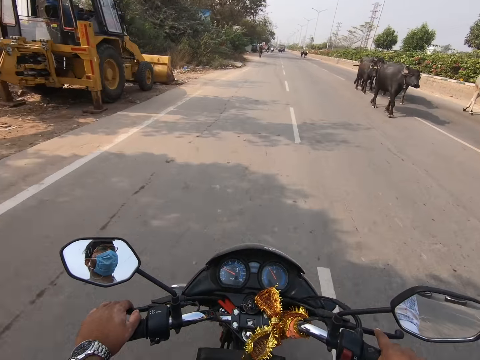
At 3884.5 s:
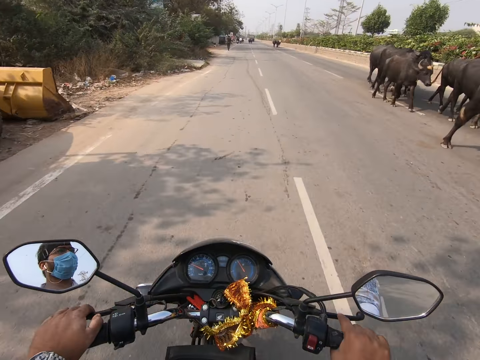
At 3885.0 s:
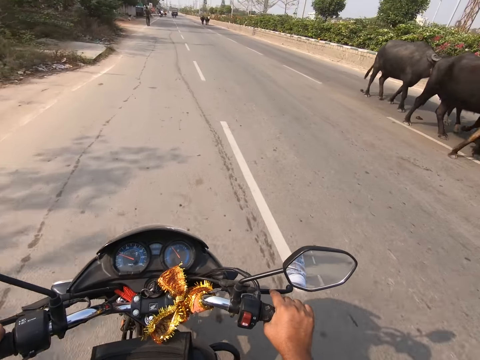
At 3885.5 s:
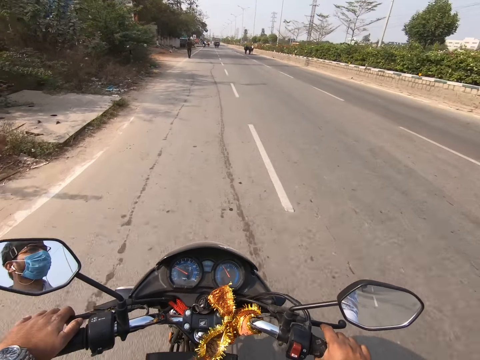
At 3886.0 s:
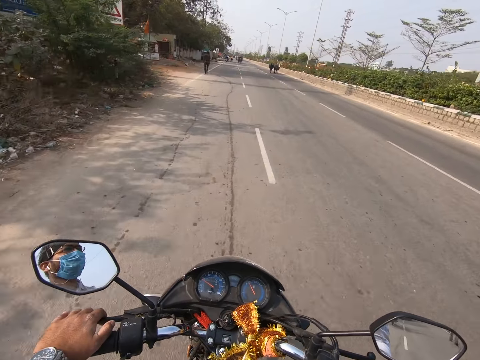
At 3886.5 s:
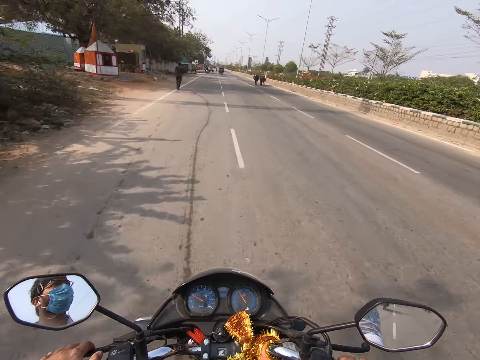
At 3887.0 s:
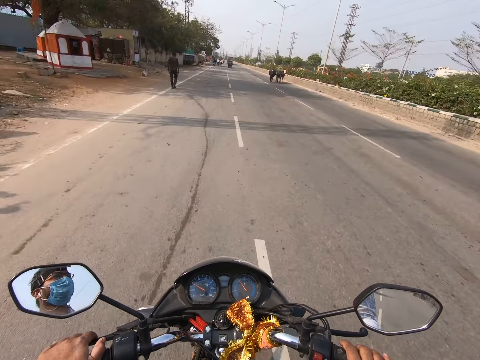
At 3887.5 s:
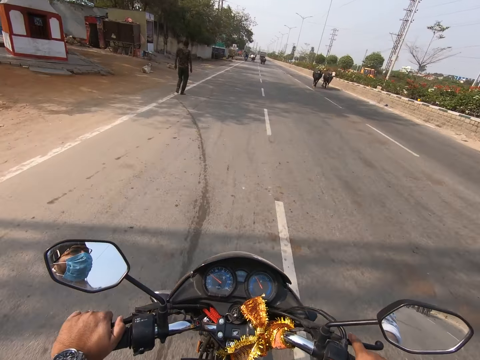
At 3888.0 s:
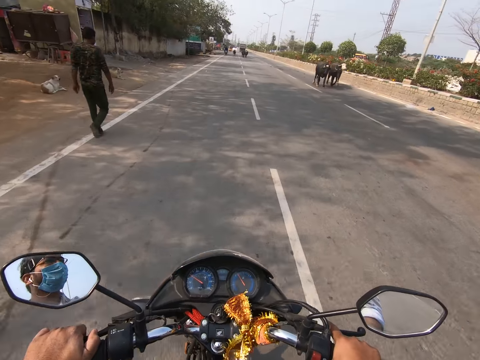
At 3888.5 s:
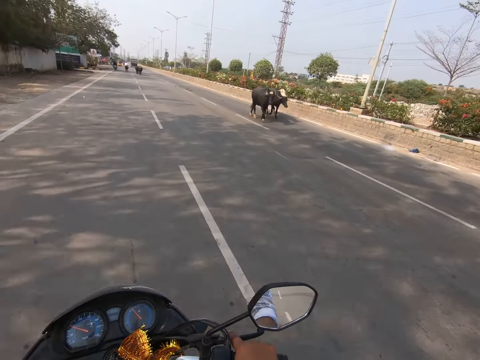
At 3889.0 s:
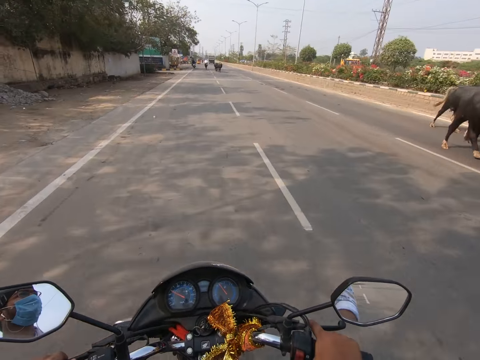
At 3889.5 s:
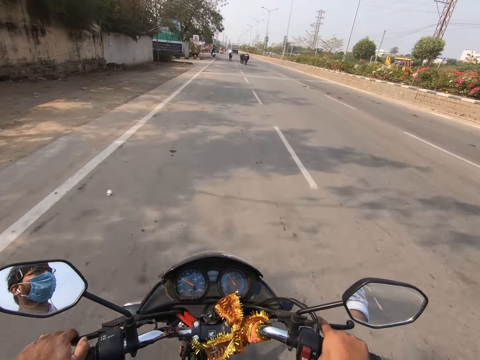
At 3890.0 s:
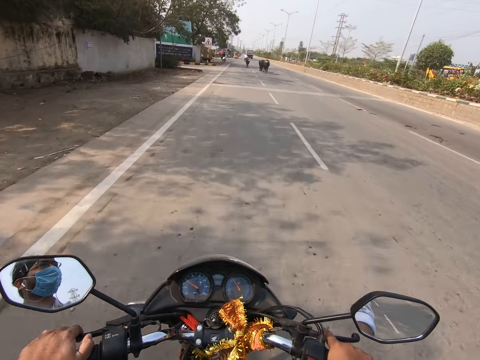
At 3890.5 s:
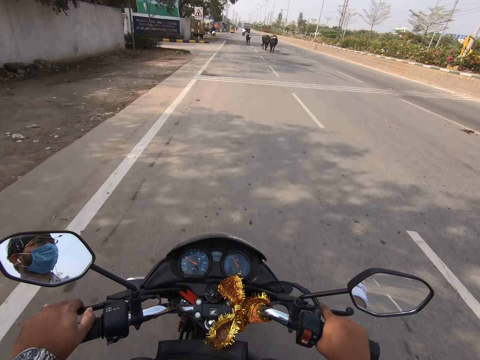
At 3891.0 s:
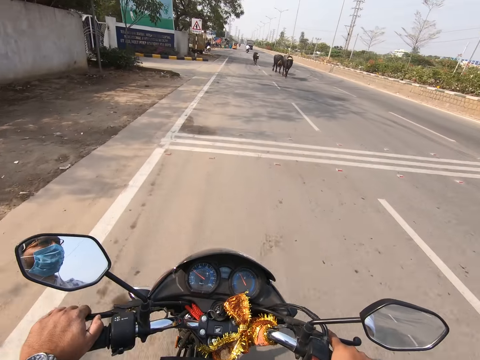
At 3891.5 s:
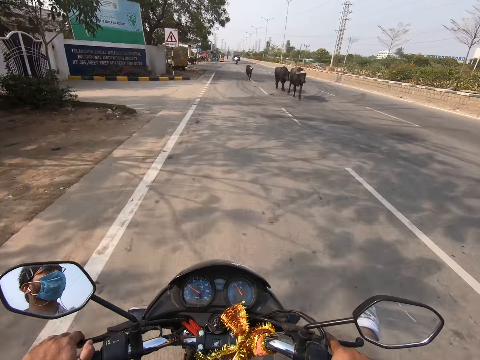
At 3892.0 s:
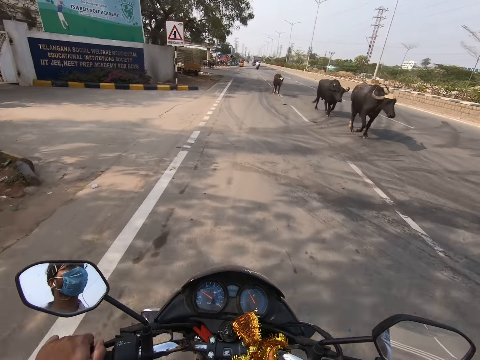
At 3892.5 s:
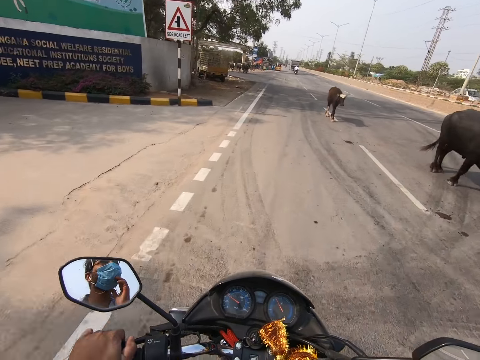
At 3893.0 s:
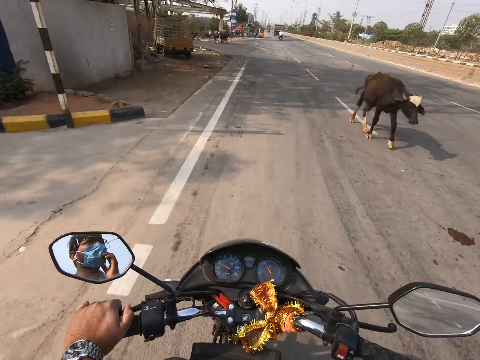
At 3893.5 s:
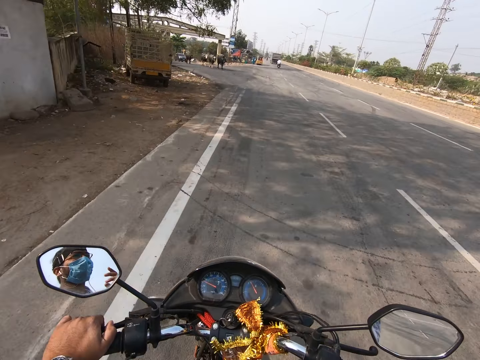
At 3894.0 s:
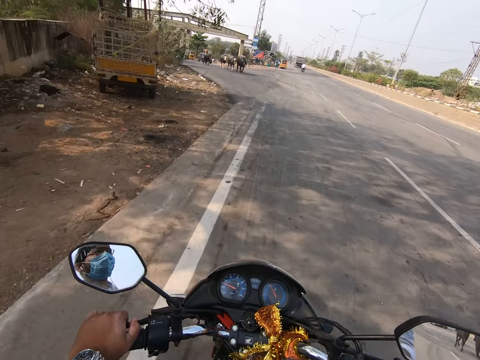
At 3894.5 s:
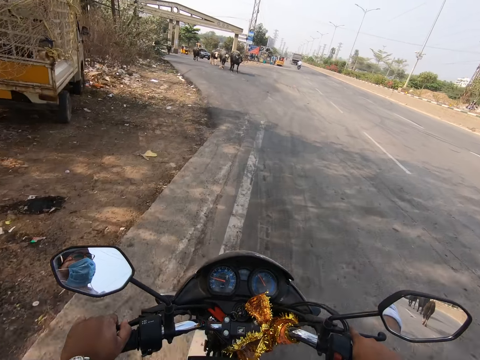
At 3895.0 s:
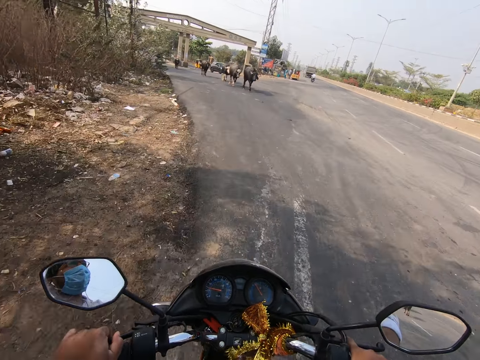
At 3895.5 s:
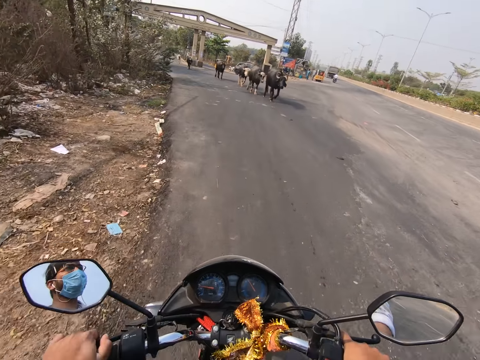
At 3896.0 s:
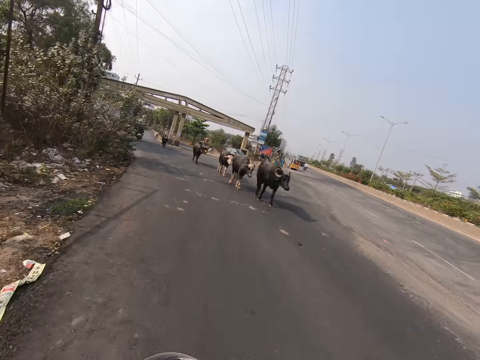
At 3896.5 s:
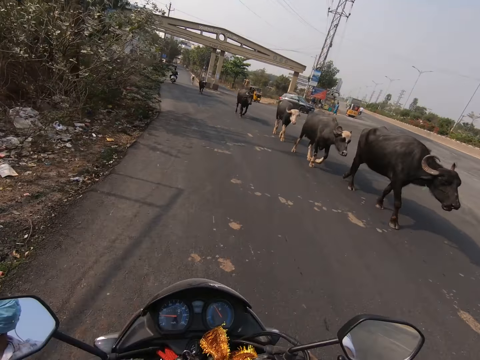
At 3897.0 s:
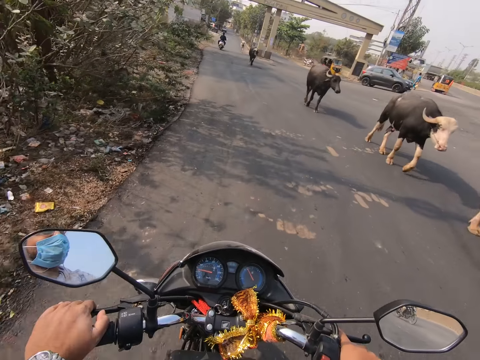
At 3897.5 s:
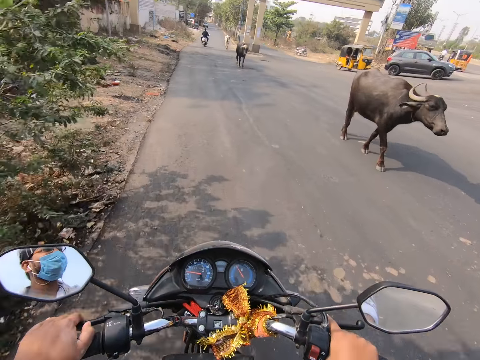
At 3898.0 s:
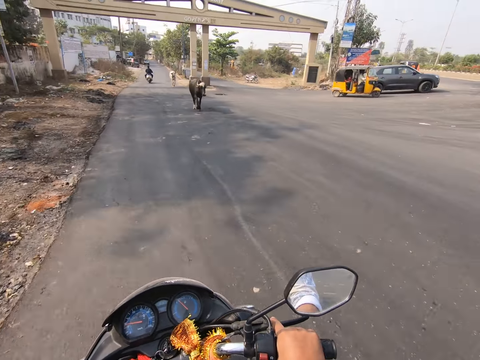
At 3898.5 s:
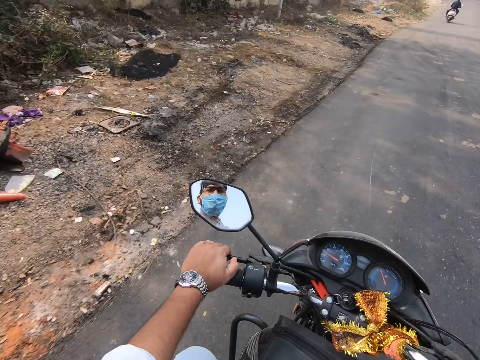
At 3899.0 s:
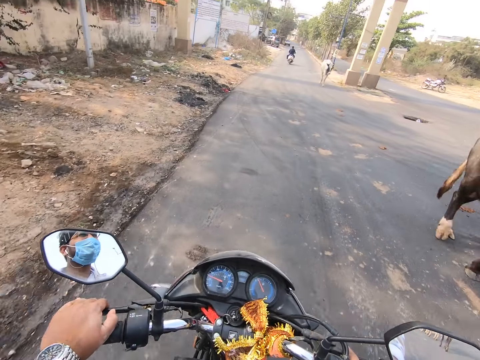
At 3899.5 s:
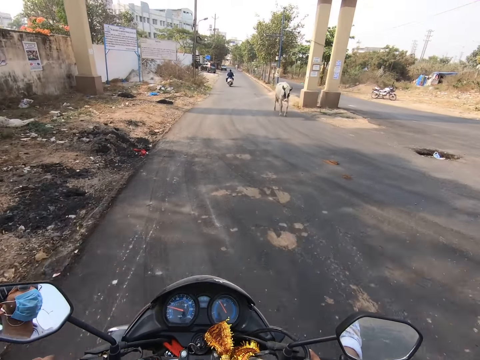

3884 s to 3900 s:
The camera wearer removes his right hand from the right handlebar of the bike. He touches the nose mask on his face with his right hand. He holds the right handlebar of the bike with his right hand.

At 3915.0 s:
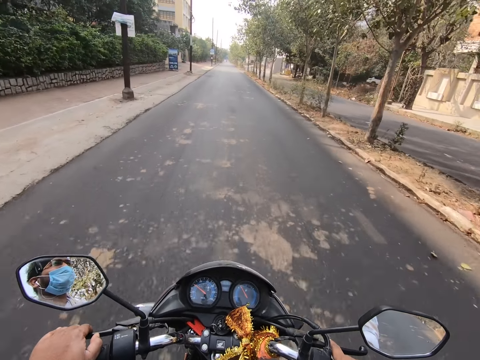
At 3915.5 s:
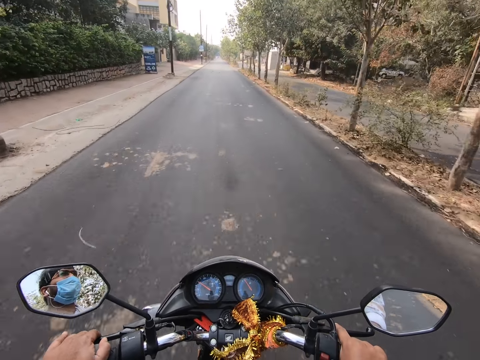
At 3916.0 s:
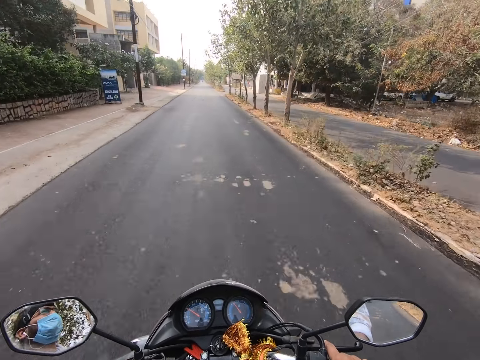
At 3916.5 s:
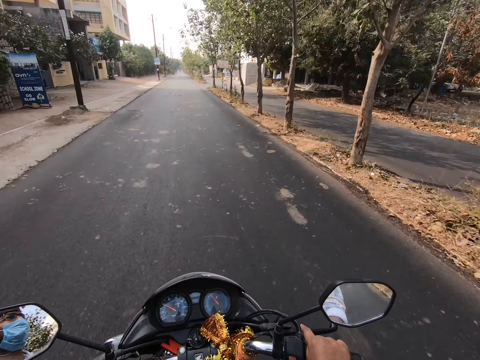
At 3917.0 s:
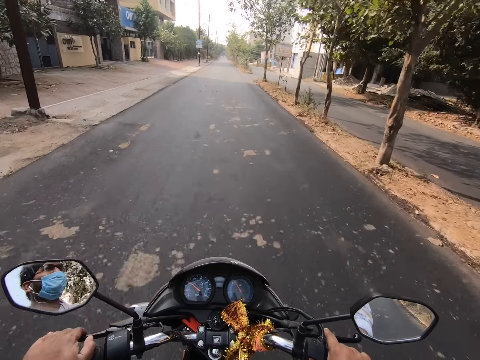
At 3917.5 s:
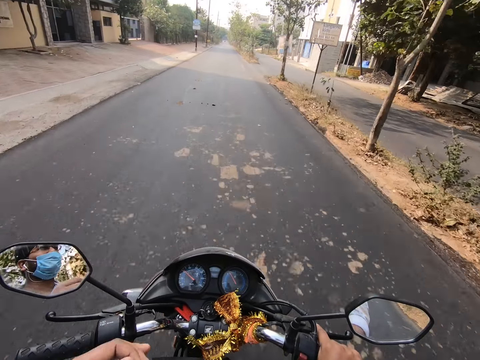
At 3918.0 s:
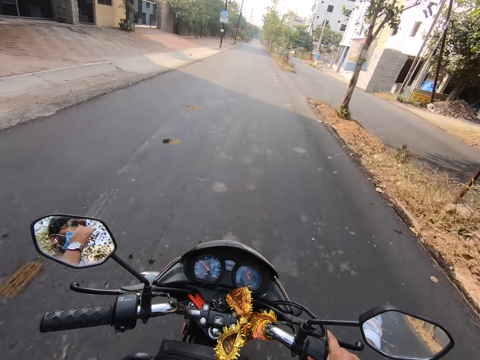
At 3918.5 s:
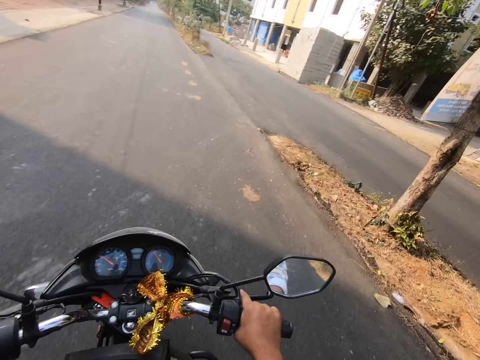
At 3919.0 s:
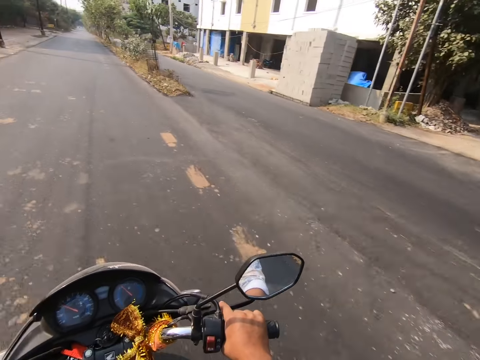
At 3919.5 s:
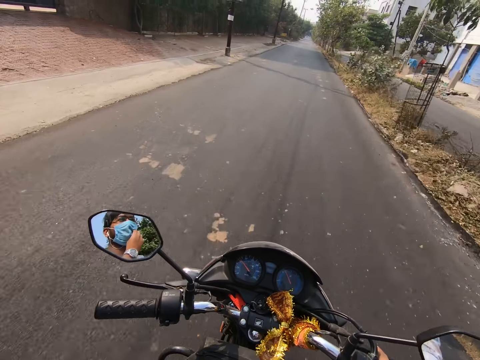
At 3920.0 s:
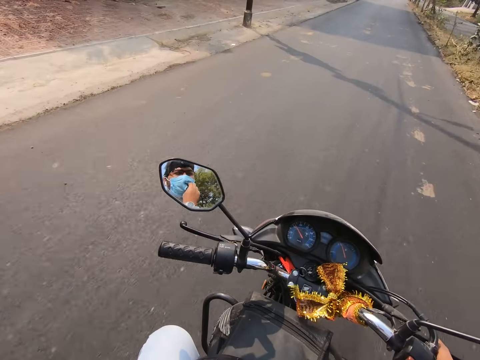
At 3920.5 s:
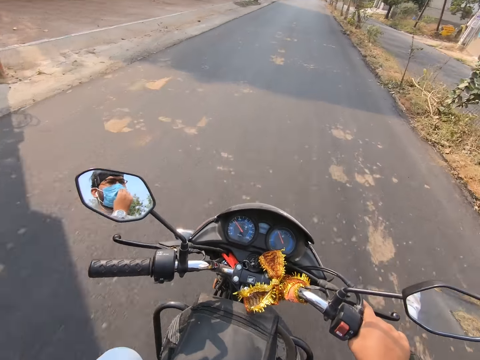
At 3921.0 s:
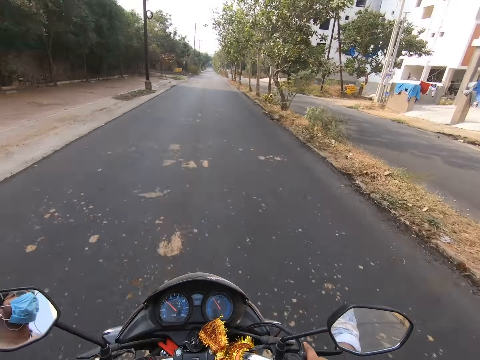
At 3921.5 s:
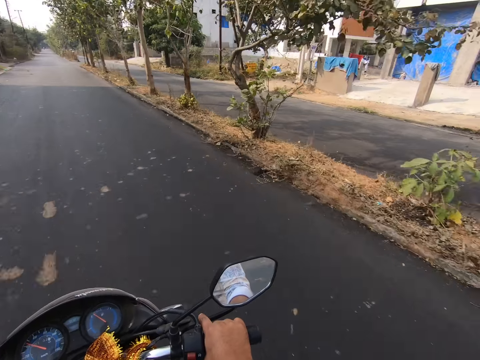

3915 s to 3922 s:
The camera wearer removes his left hand from the left handlebar of the bike.

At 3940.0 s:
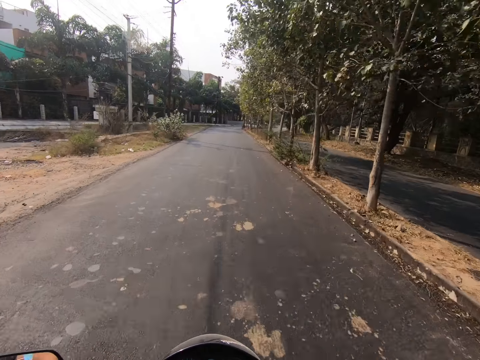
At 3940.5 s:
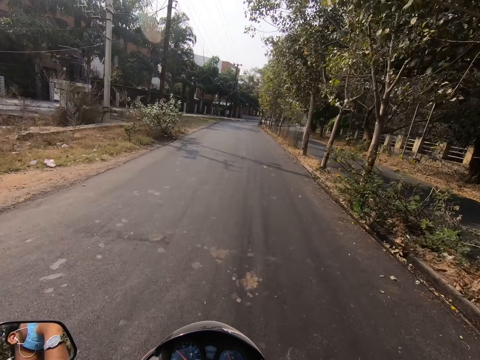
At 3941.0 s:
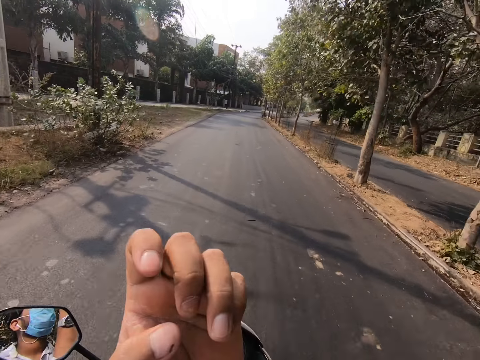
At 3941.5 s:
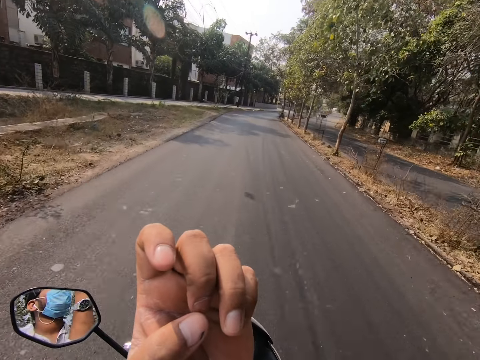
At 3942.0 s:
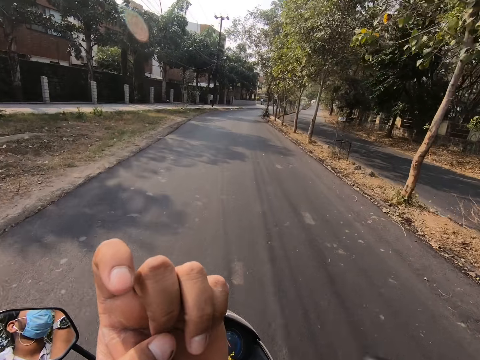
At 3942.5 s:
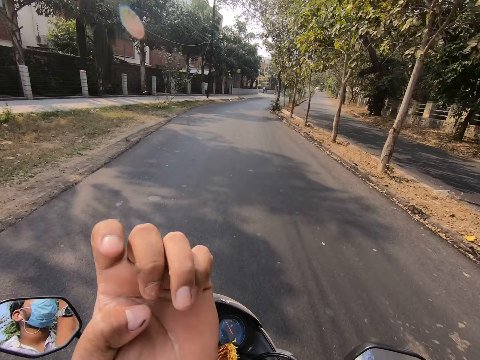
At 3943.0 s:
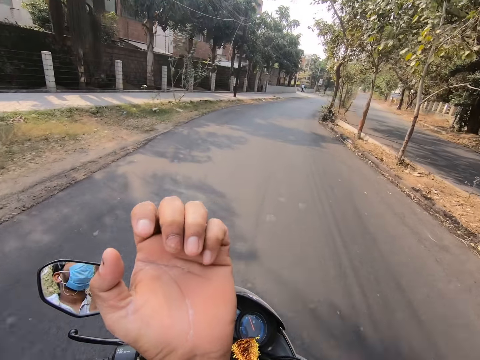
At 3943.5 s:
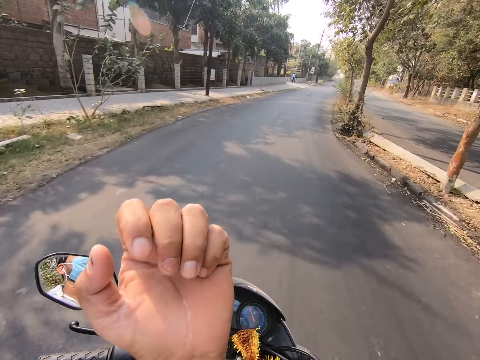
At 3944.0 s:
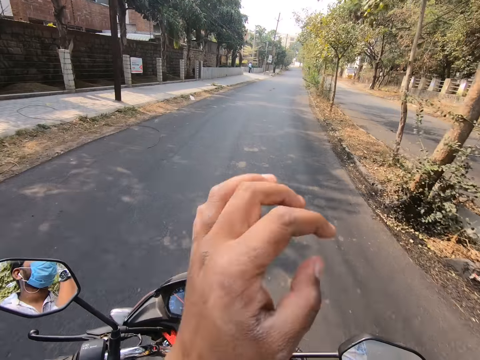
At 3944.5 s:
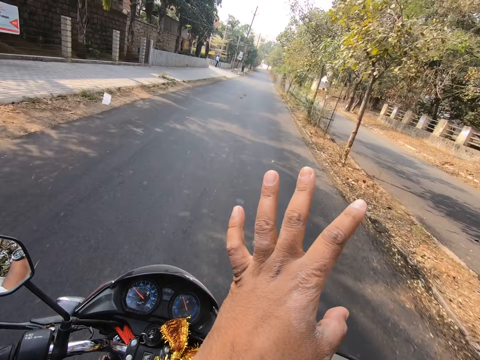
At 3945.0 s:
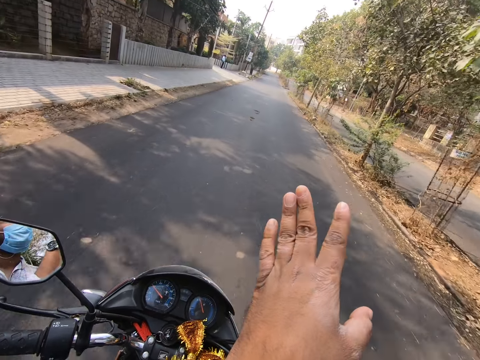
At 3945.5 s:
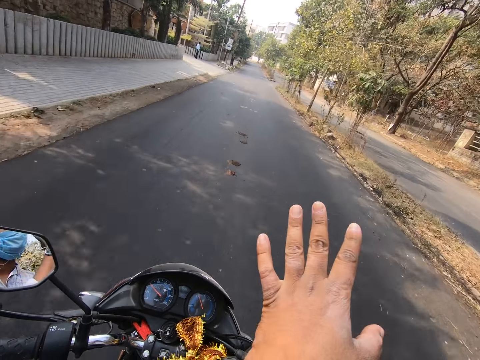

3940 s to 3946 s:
The camera wearer touches his left index finger with his left thumb.
